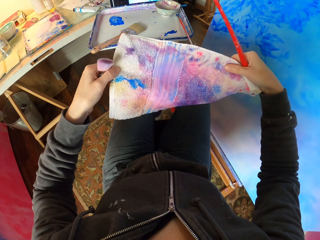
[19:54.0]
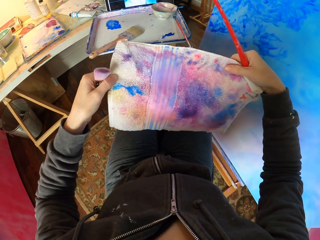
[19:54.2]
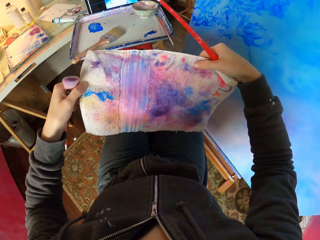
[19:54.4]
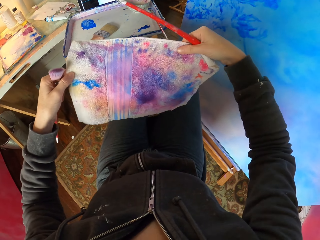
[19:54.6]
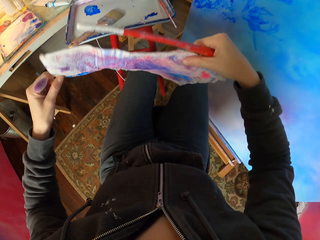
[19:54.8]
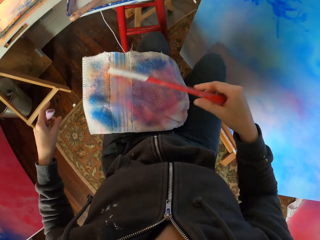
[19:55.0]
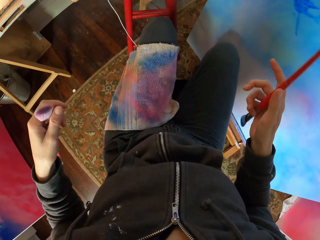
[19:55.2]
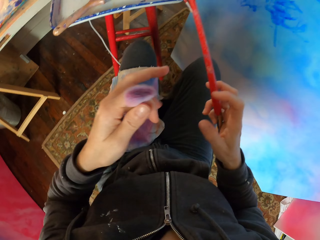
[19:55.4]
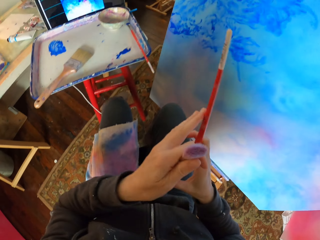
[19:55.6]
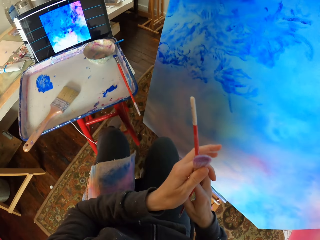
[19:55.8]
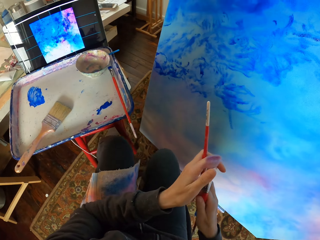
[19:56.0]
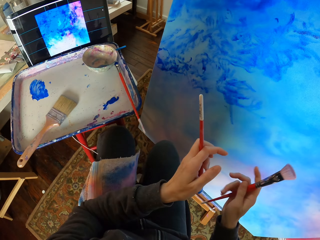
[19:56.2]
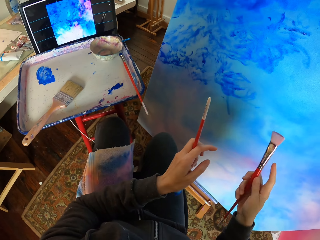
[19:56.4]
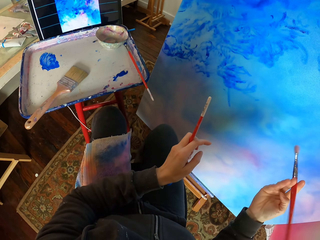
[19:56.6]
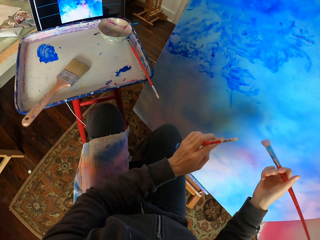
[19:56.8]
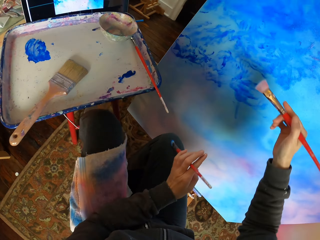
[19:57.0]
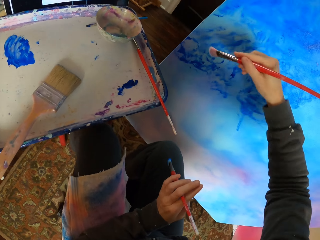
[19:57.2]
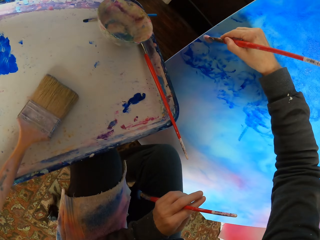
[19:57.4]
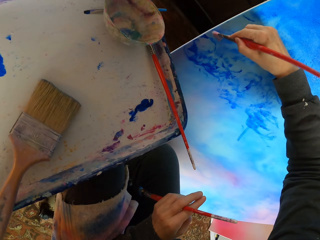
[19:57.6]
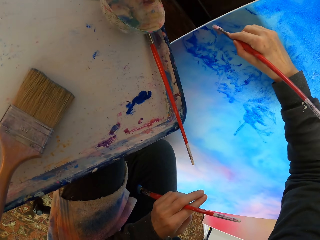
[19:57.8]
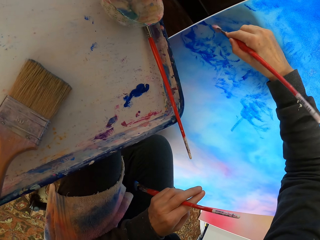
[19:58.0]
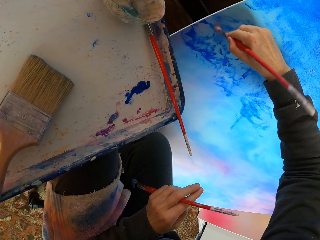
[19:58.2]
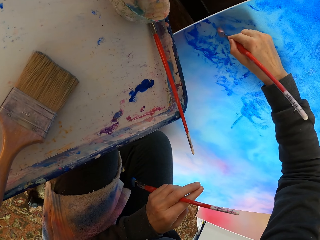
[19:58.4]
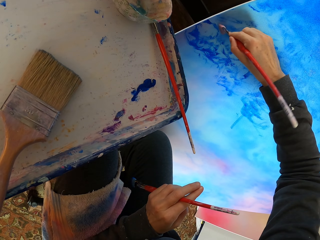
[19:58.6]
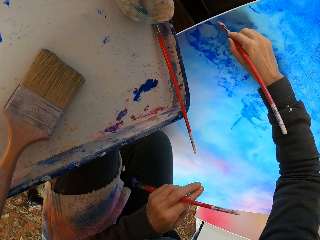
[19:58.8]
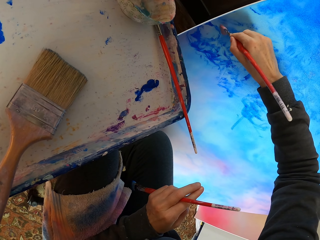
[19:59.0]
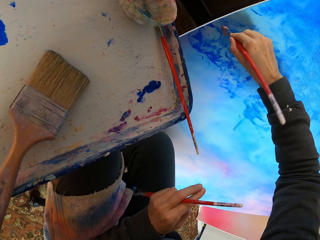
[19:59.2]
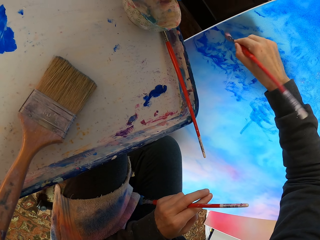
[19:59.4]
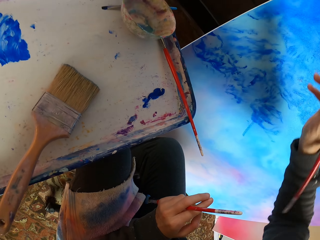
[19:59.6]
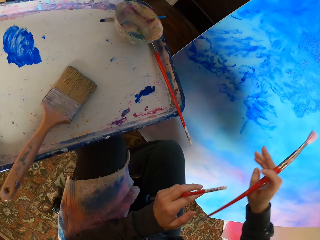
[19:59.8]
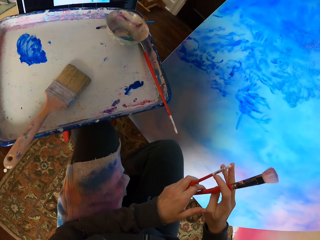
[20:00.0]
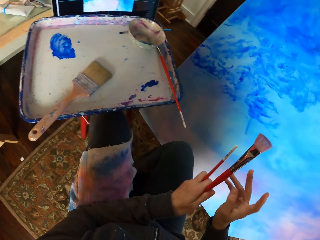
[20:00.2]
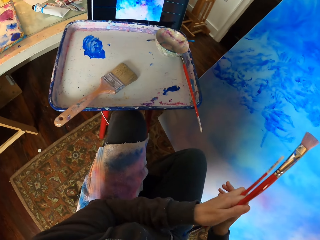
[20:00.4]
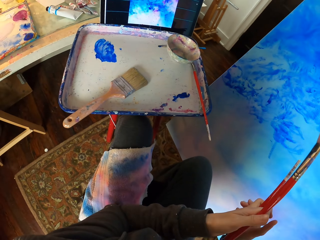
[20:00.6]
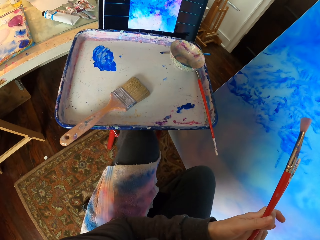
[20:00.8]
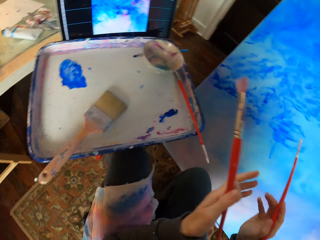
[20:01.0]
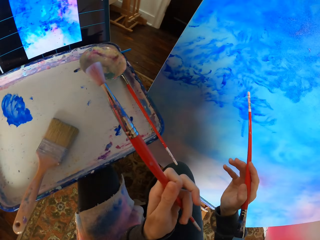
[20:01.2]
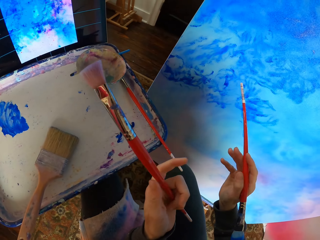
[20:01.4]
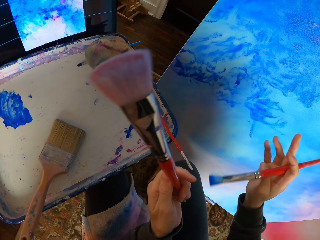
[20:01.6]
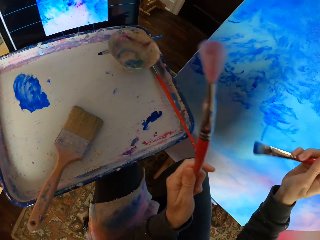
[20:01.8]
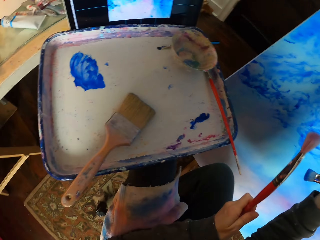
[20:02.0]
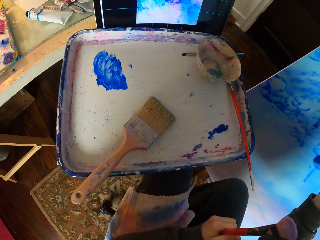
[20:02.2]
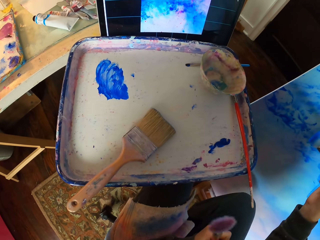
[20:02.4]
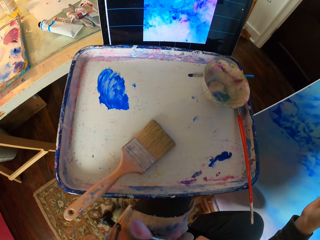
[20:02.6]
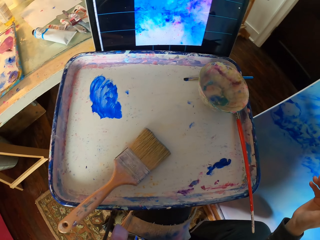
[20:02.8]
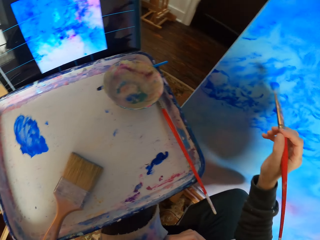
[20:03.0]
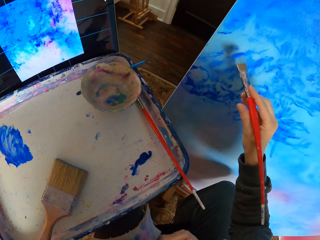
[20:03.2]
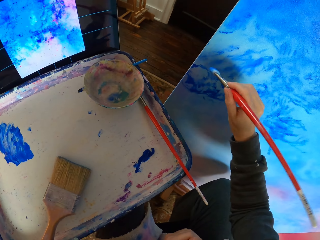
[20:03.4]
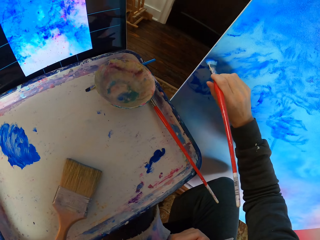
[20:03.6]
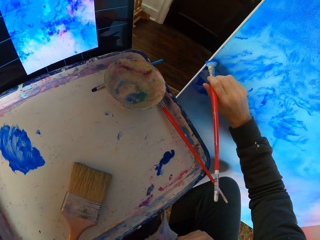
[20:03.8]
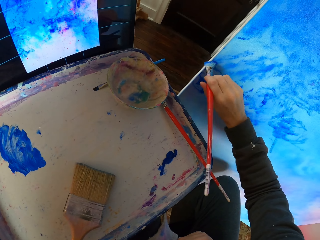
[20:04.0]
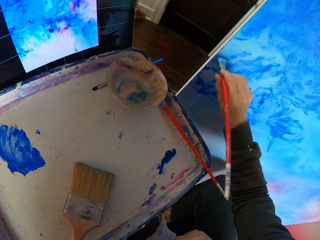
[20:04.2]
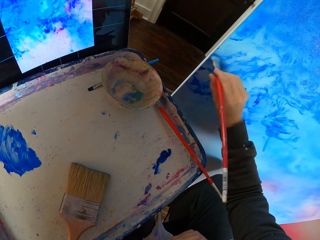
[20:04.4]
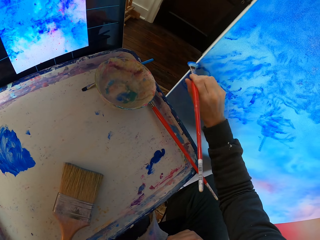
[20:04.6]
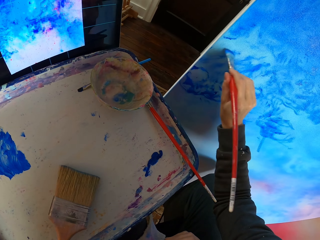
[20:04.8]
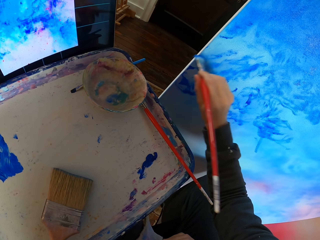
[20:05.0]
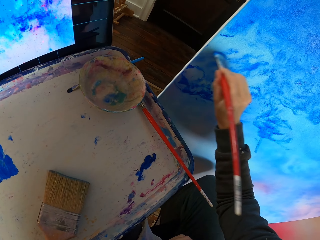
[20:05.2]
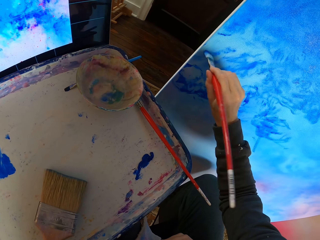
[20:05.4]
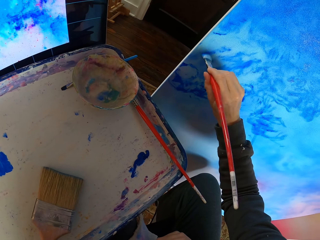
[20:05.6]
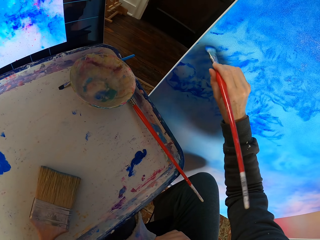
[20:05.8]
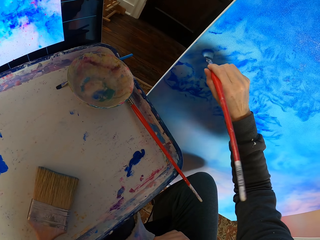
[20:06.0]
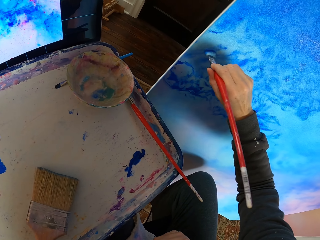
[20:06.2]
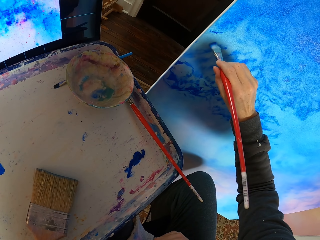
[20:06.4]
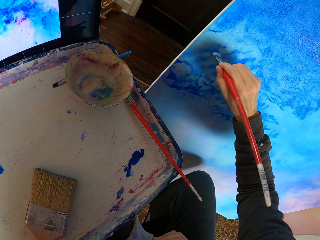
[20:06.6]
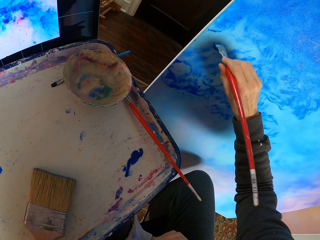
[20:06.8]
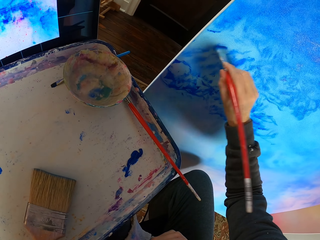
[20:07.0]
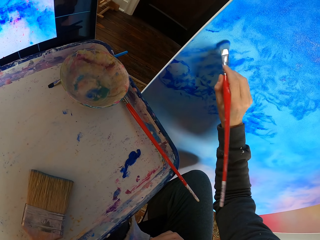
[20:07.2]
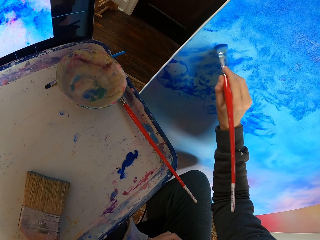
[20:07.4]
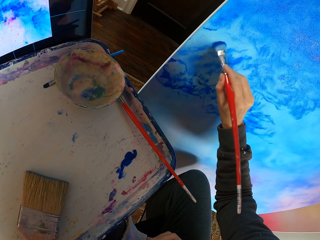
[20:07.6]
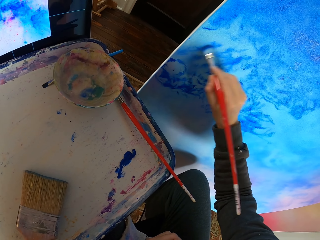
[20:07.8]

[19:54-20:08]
The camera wearer puts a towel on her lap. She dry brushes the art with the brush. She changes the brush in her hands. She dry brushes the art with the brush.

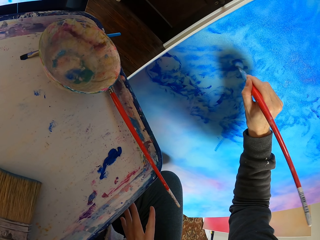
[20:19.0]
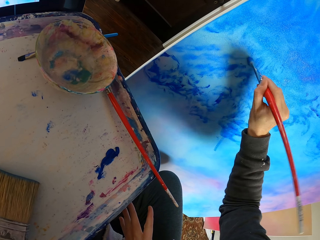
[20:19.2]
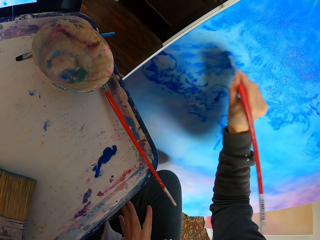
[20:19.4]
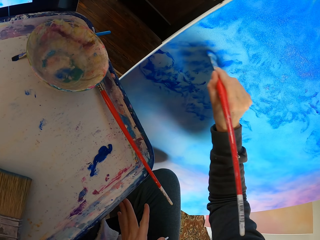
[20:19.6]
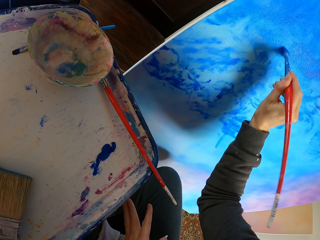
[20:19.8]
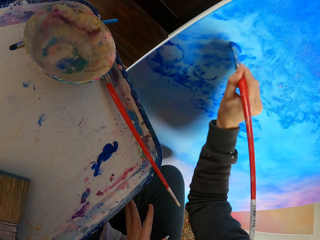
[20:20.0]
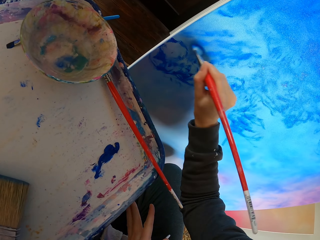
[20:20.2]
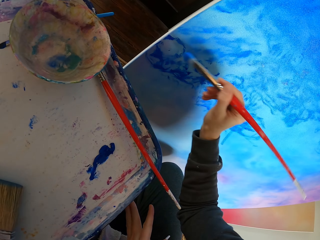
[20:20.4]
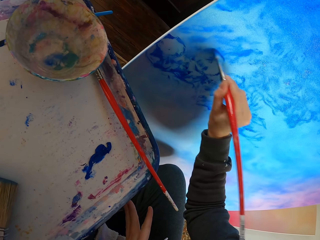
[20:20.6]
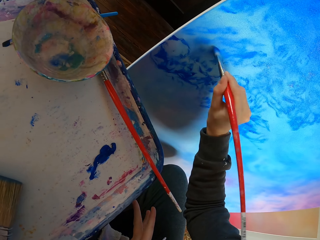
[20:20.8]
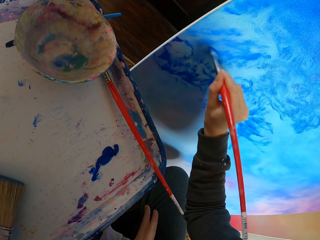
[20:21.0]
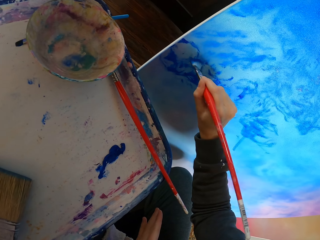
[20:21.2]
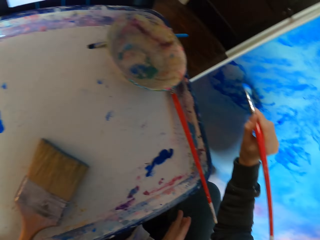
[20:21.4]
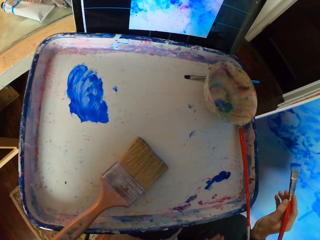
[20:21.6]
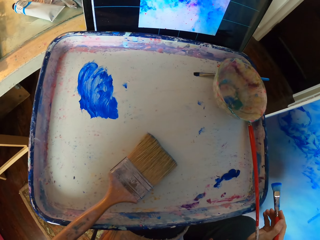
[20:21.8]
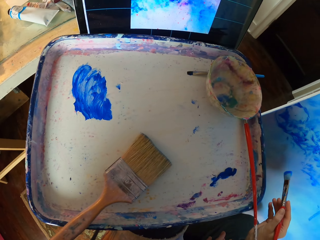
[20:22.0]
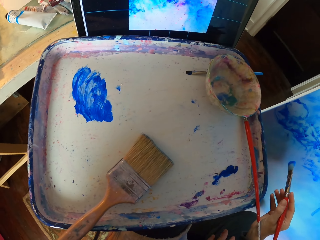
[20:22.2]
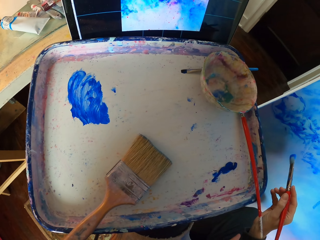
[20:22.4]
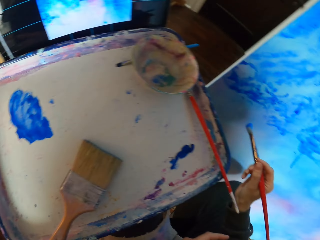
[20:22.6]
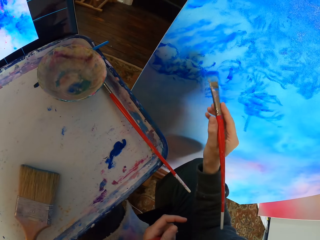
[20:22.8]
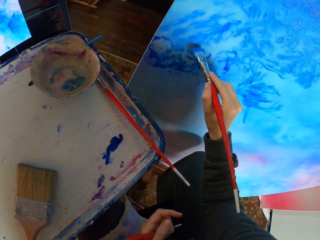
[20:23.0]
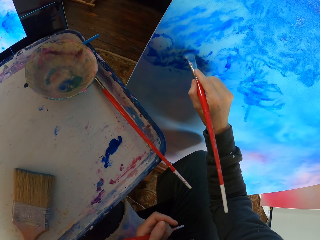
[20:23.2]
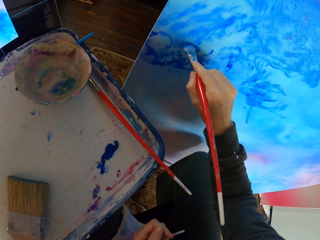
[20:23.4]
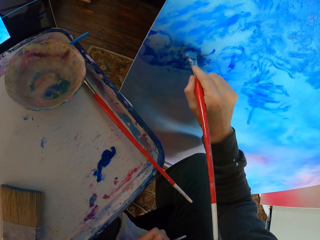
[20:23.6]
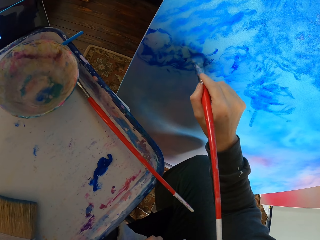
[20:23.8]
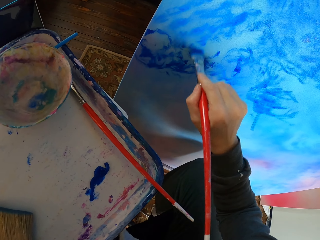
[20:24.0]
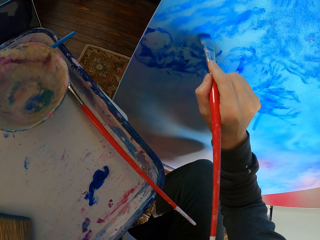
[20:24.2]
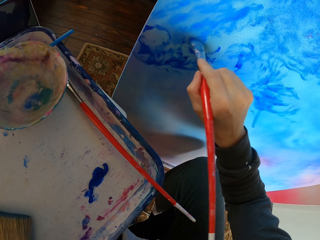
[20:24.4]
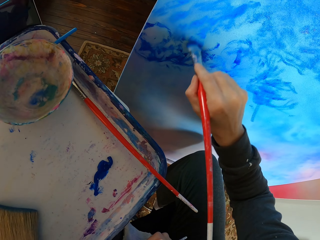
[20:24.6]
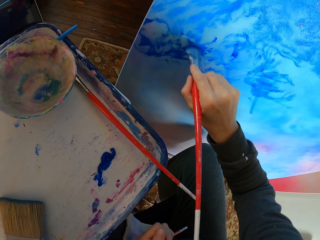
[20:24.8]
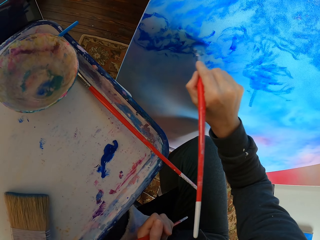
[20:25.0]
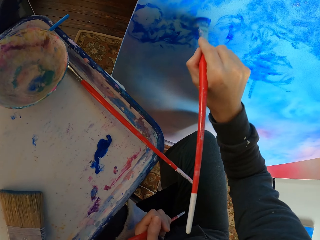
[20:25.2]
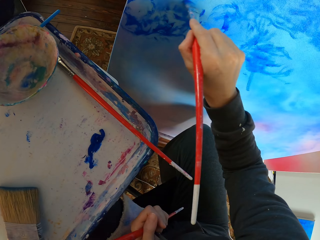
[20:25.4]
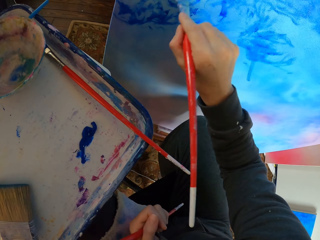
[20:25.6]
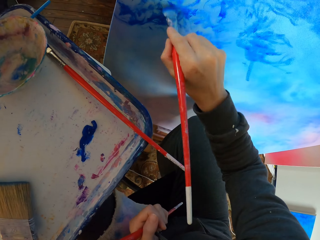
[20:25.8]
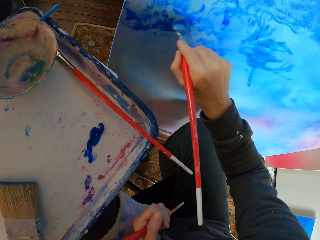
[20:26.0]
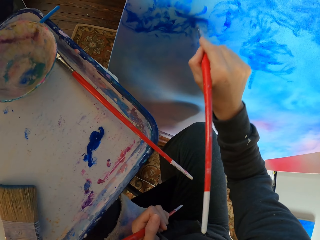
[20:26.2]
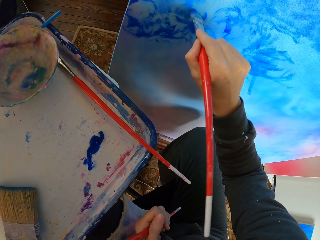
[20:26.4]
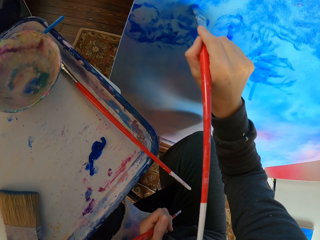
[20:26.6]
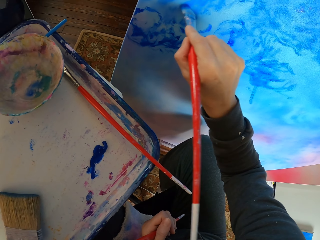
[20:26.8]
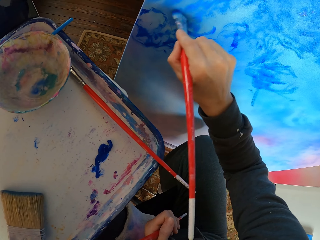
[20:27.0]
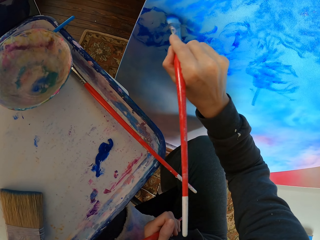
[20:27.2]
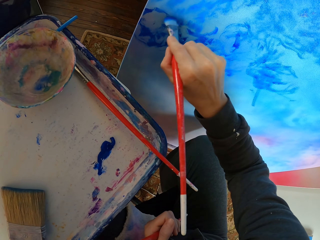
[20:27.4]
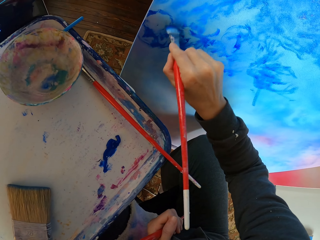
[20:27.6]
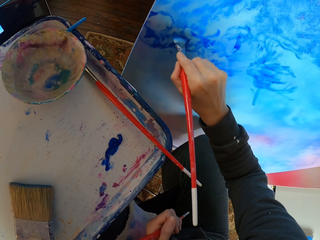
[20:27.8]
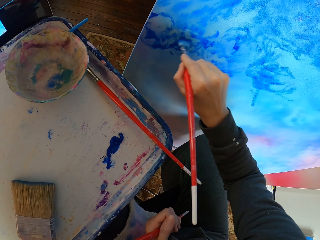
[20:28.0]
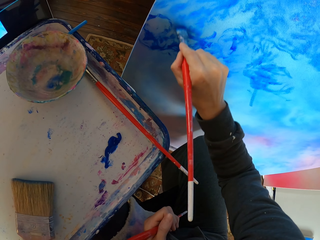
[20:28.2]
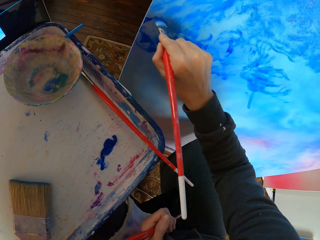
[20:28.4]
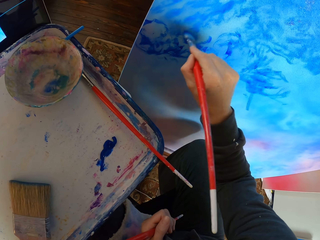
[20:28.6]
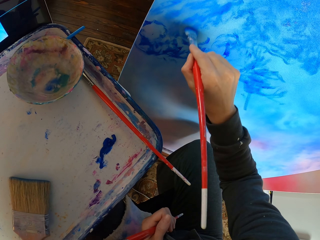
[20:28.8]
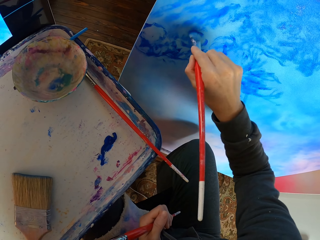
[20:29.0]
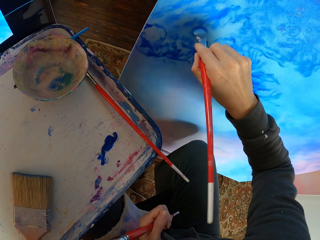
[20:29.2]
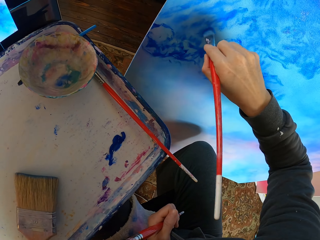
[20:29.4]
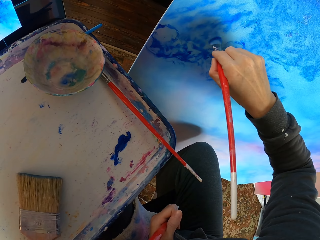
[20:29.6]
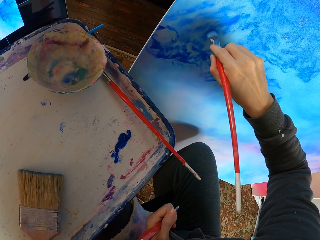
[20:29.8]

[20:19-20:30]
The camera wearer looks at the screen. They dry brush the art with the brush.
